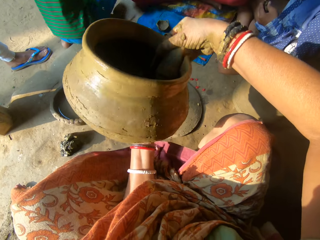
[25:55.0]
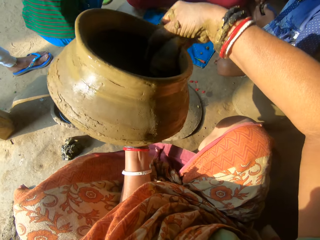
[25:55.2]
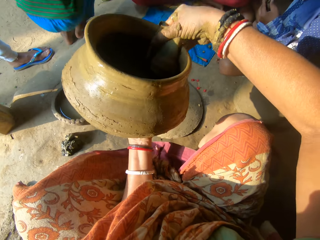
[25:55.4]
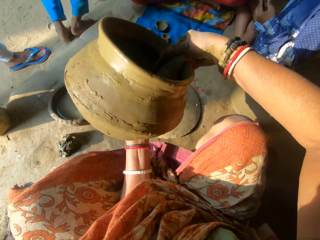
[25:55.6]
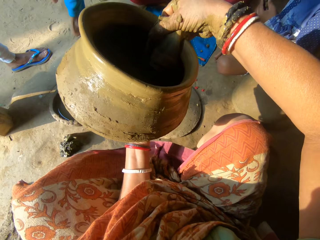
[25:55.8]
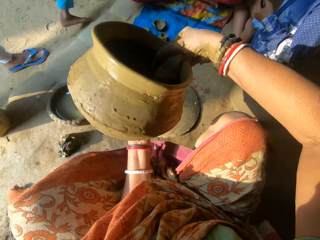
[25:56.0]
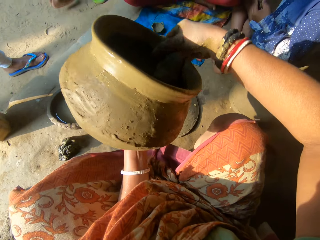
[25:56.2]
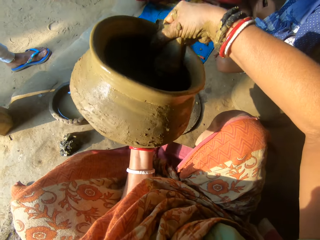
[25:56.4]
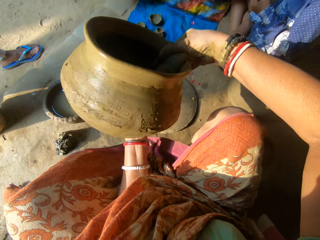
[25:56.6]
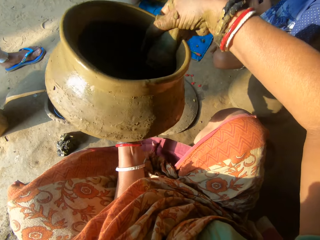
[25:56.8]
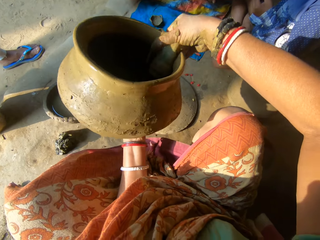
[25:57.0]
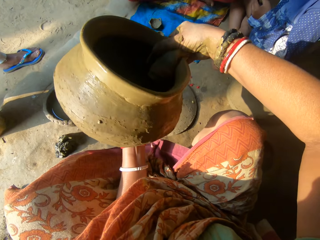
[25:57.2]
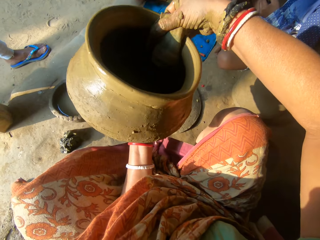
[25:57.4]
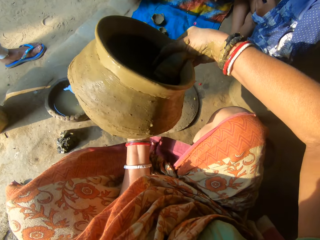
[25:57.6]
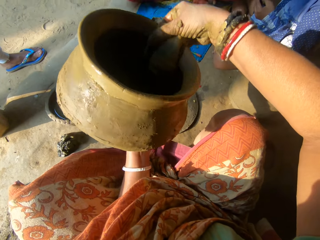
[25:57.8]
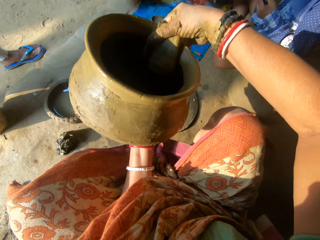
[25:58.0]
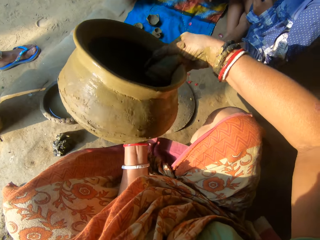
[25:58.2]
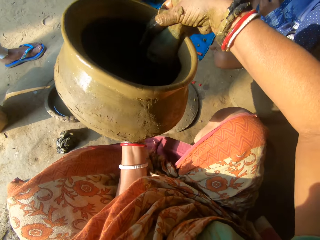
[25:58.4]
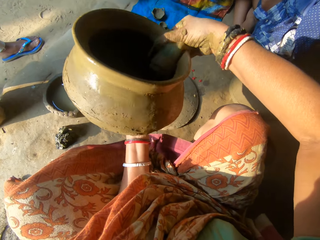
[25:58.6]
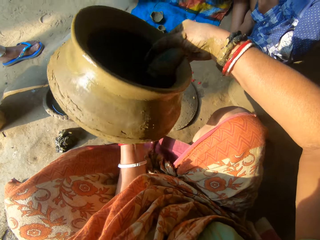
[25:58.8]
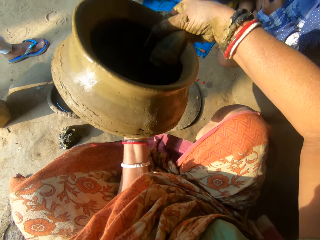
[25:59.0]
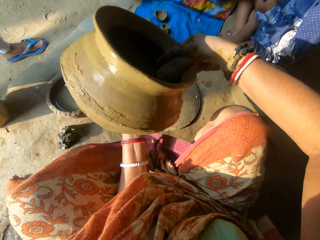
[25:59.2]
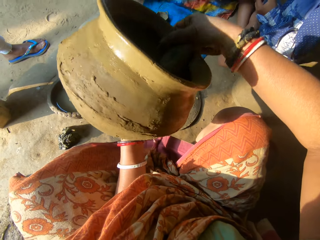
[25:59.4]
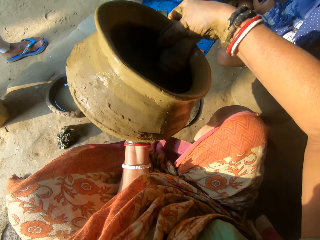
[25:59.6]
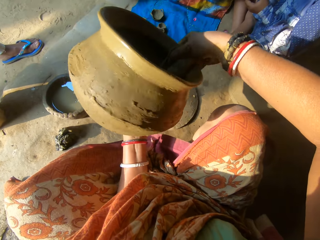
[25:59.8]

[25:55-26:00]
A person walks at the verandah.

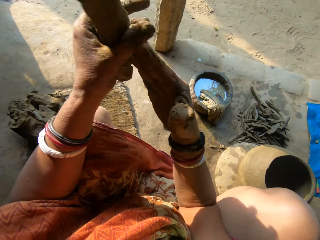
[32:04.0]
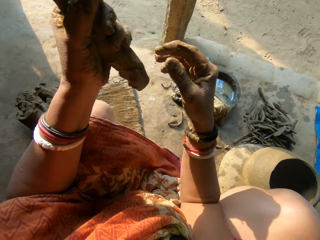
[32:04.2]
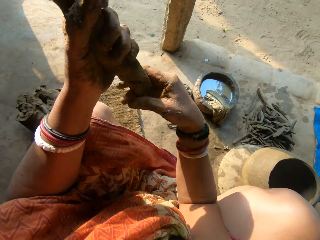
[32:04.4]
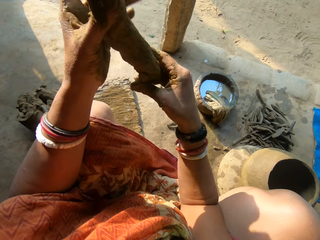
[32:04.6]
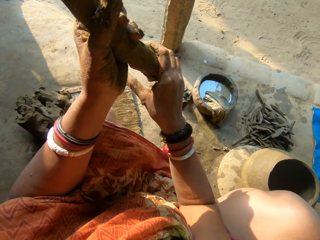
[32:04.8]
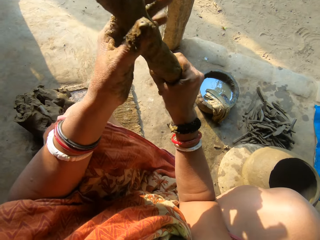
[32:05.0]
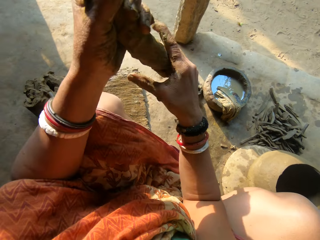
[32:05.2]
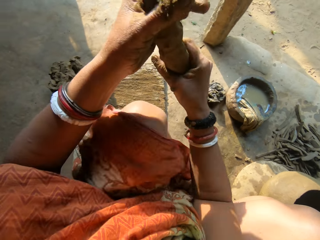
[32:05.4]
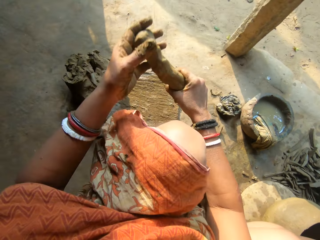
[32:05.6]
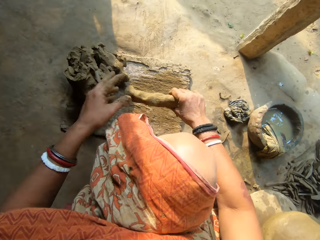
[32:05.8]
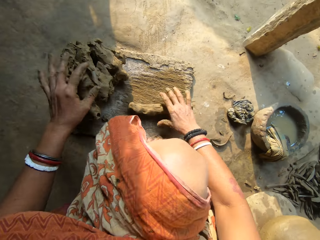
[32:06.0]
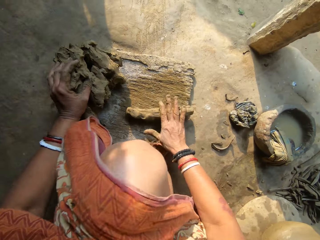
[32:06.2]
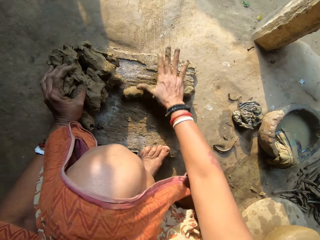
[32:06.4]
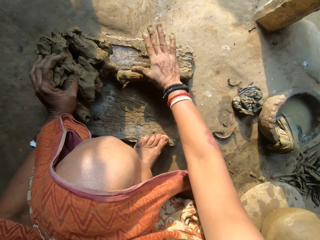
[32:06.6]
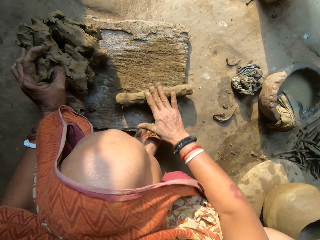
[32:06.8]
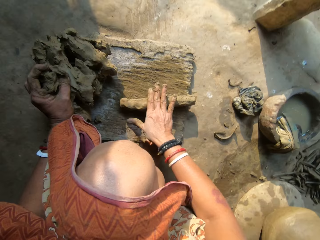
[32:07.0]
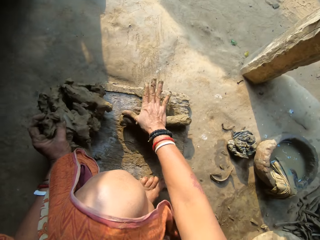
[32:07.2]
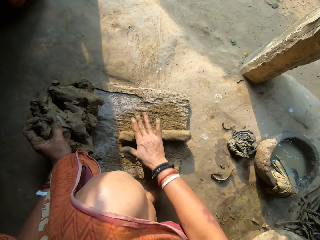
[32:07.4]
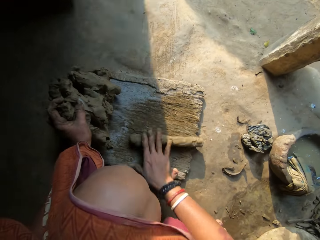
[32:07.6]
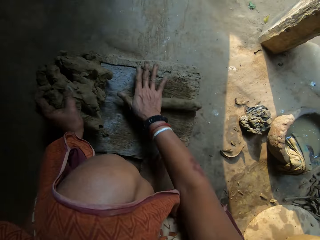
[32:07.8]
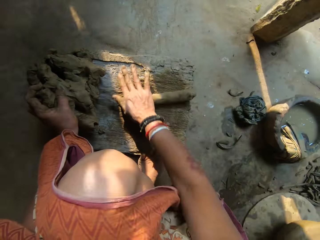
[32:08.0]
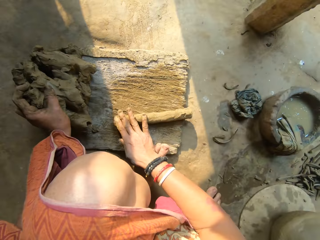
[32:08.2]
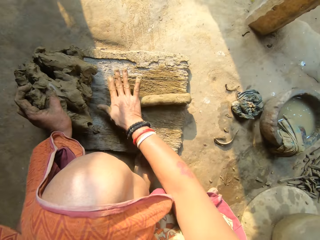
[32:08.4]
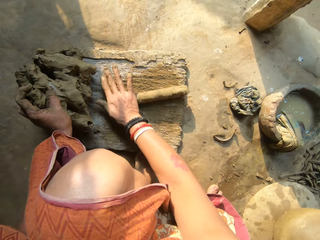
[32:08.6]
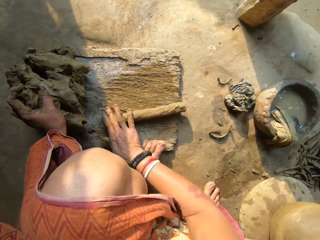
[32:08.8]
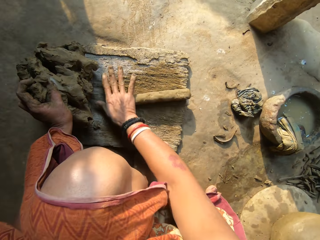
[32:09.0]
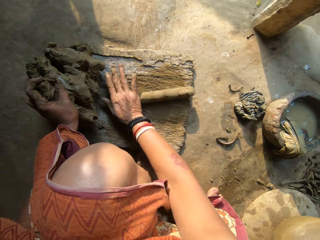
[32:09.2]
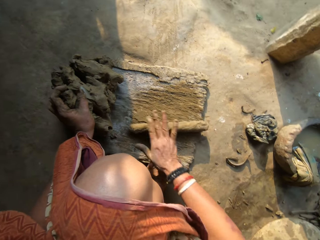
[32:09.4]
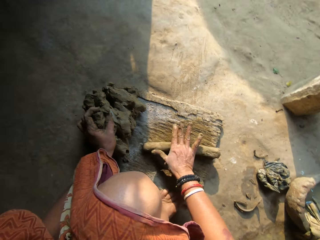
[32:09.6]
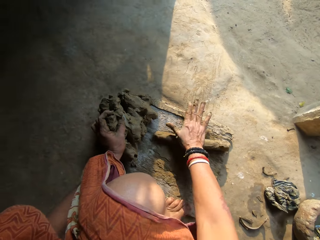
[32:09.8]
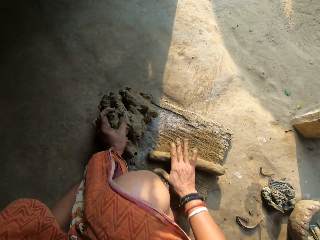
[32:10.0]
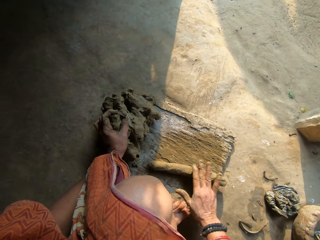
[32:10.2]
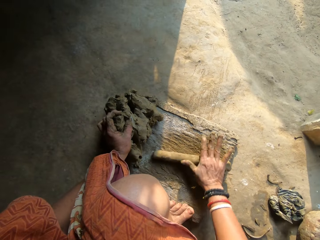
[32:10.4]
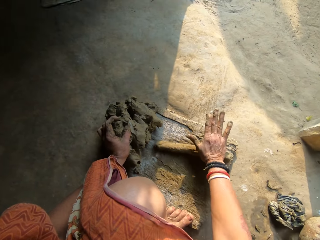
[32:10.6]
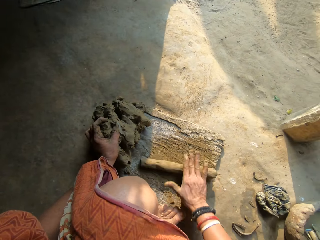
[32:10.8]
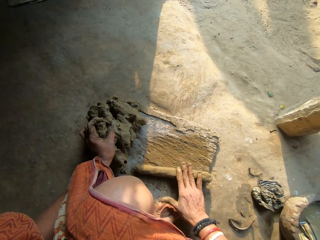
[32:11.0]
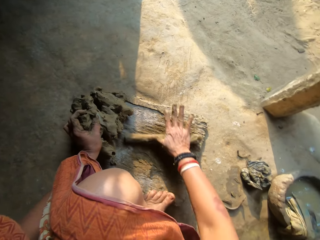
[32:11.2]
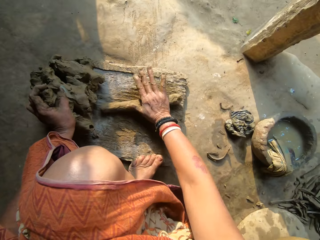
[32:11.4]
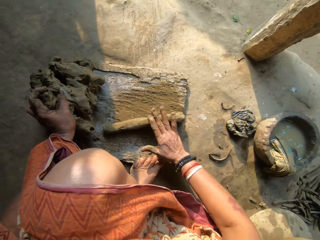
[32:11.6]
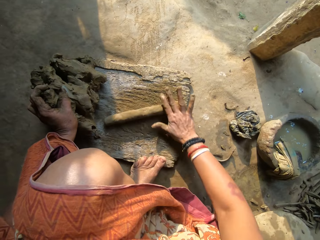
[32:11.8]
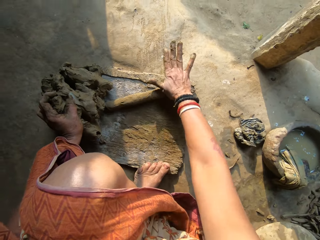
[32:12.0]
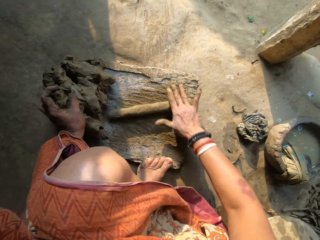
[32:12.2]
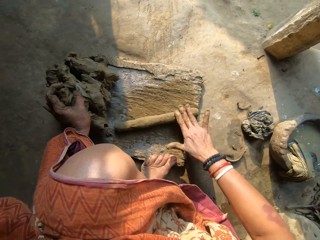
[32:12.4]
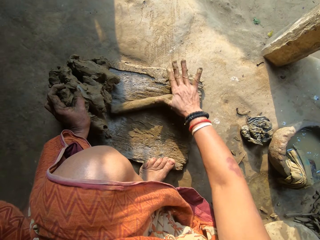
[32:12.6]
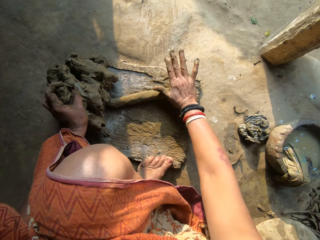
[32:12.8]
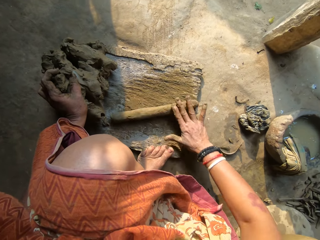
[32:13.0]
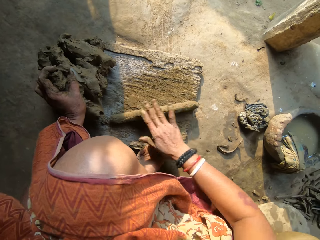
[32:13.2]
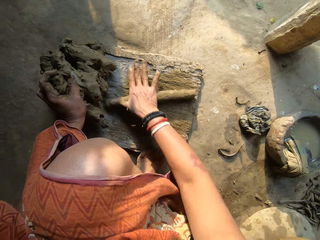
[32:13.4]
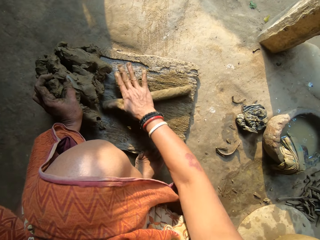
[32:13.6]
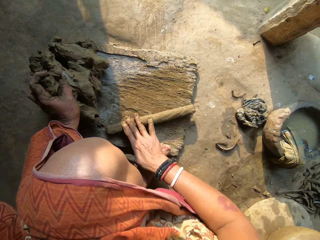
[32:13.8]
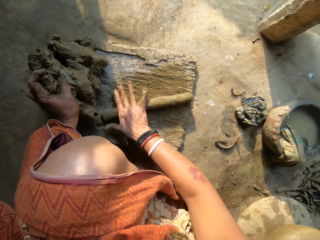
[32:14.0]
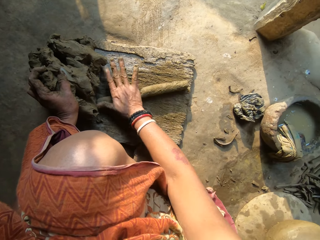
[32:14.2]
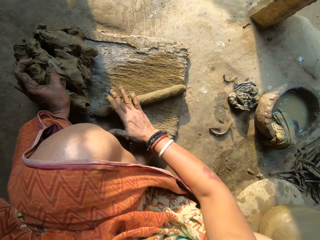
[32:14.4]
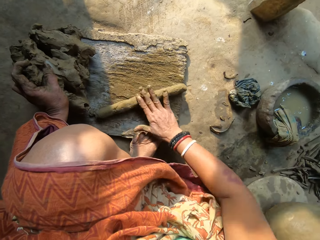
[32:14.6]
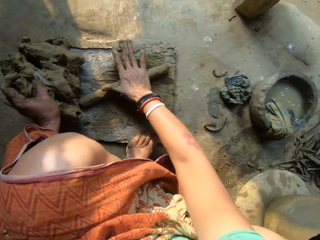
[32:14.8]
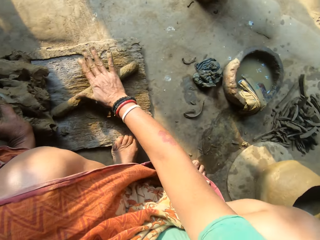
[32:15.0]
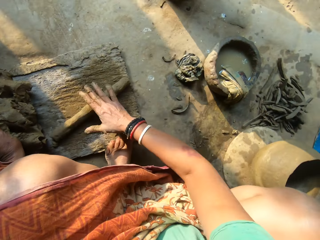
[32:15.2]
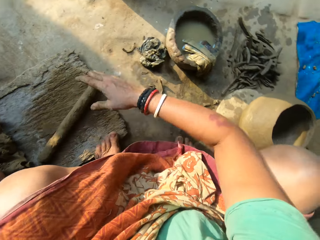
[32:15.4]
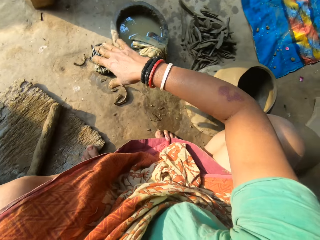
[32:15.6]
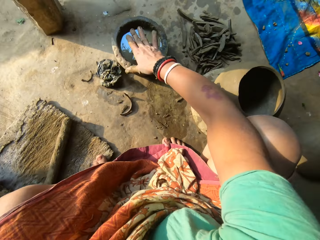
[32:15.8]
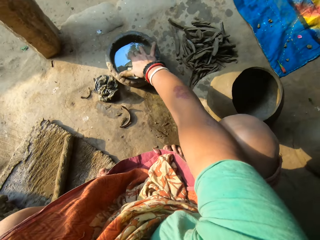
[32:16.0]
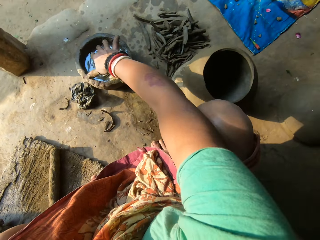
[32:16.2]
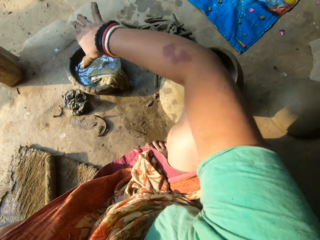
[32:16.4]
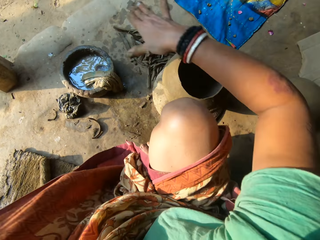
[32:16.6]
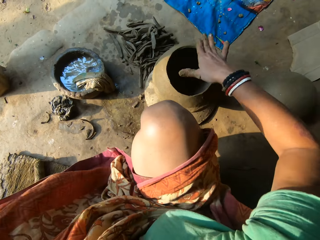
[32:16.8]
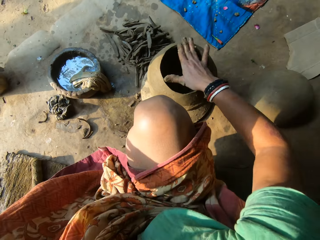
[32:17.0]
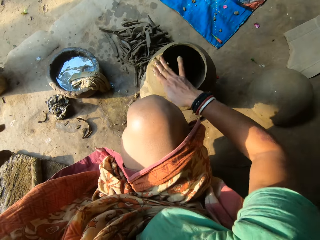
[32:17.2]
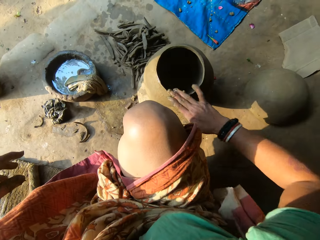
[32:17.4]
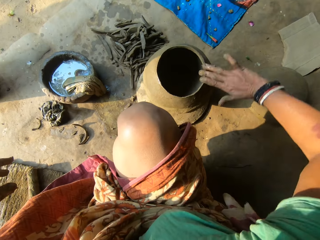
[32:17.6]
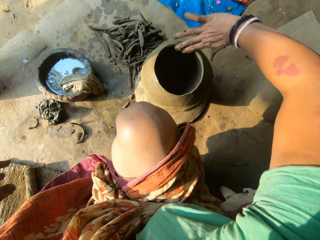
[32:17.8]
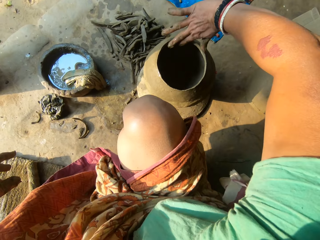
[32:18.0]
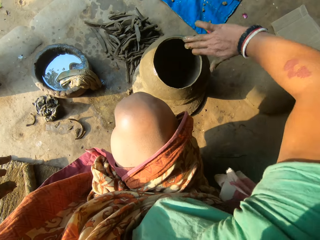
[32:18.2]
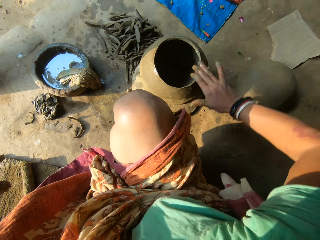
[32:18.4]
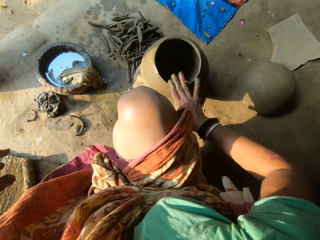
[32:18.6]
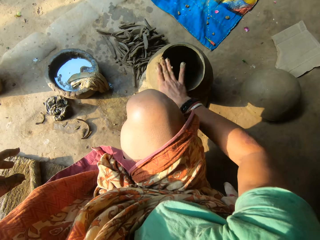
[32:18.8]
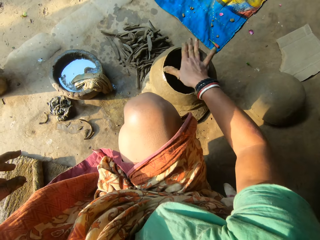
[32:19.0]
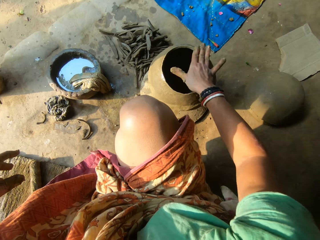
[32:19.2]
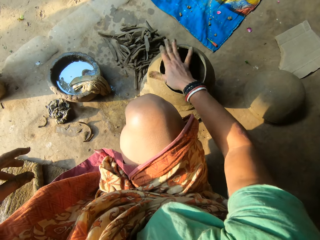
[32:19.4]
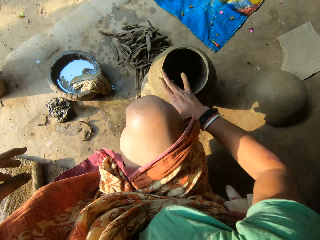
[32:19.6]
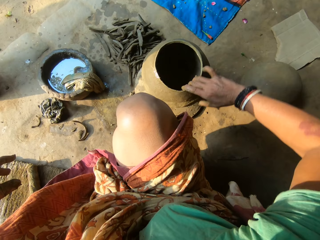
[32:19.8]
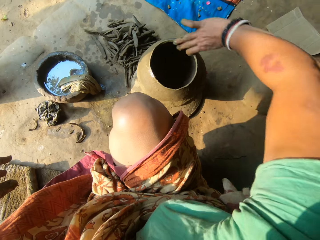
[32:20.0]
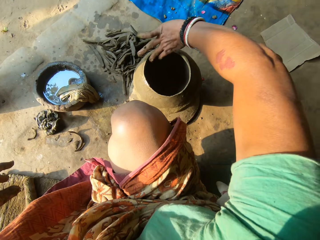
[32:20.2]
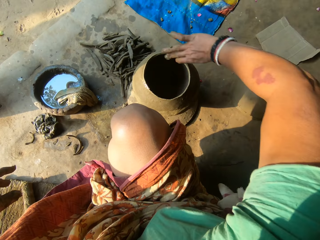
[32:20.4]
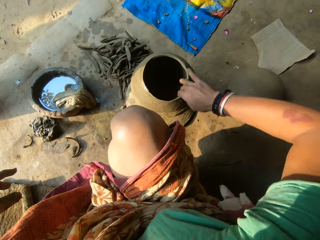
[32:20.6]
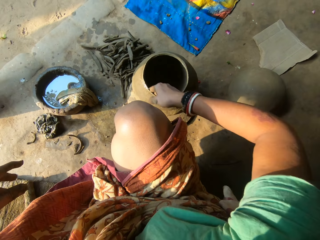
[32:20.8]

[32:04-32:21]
The camera wearer drops the clay on the wood with her right hand. She places a hand on the clay. She rolls the clay on the wood with her right hand. She dips her right hand inside the water. She applies the water at the clay pot or ceramic clay. She cleans the edge of the ceramic clay with her right hand.
